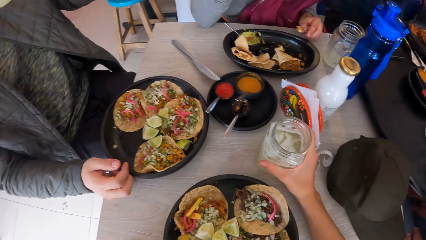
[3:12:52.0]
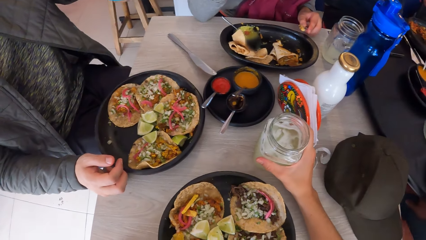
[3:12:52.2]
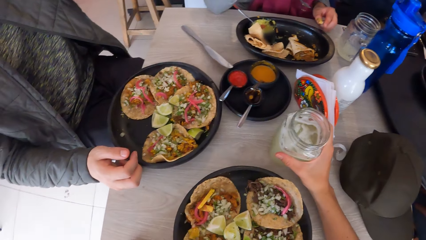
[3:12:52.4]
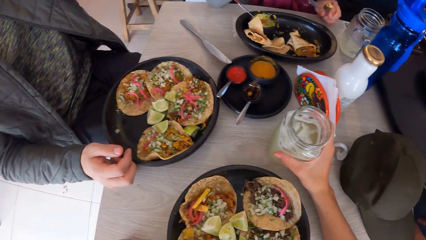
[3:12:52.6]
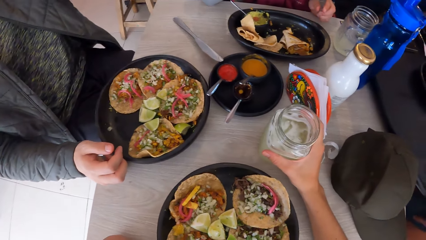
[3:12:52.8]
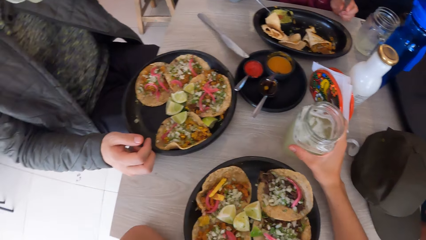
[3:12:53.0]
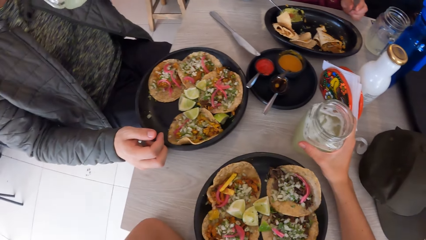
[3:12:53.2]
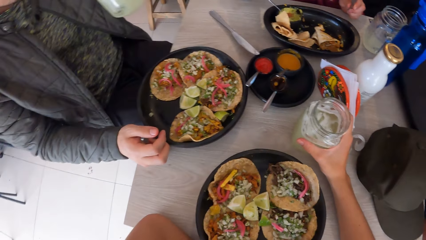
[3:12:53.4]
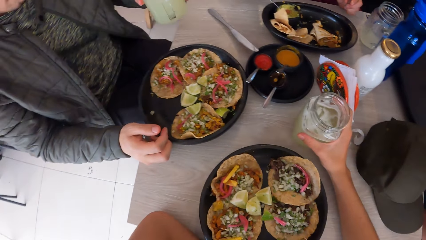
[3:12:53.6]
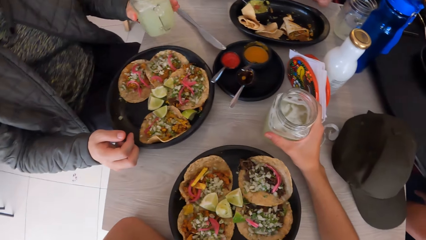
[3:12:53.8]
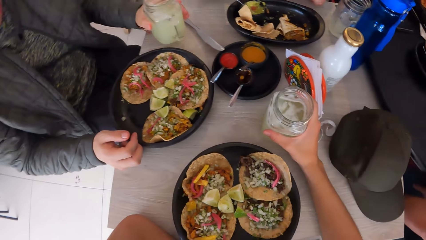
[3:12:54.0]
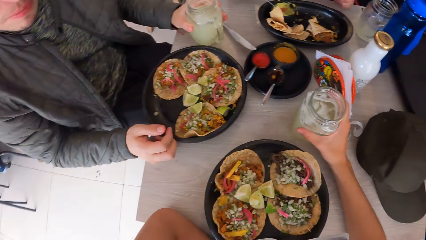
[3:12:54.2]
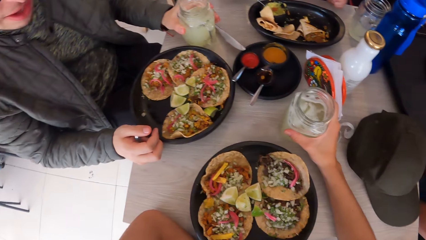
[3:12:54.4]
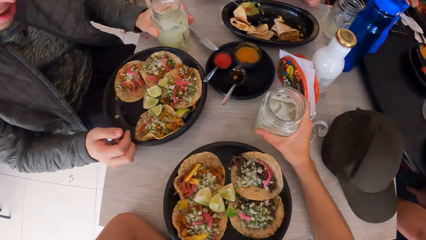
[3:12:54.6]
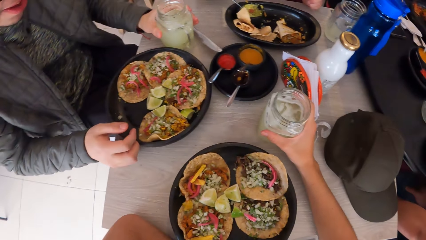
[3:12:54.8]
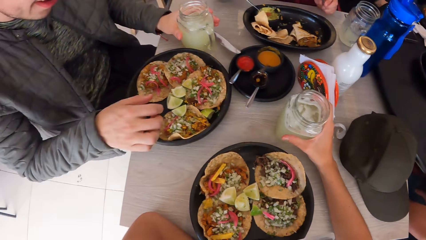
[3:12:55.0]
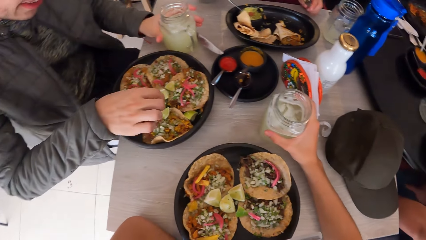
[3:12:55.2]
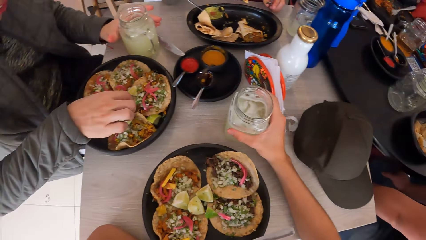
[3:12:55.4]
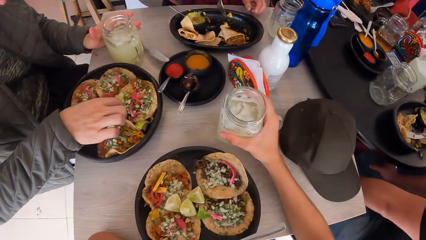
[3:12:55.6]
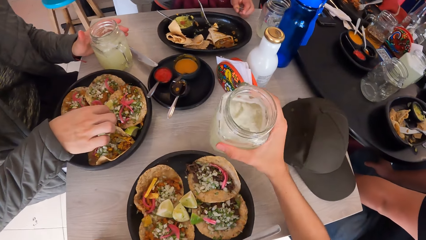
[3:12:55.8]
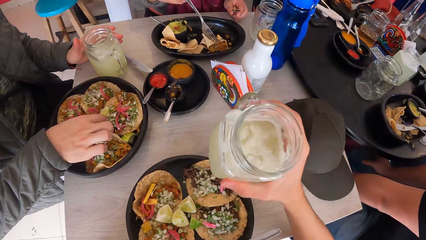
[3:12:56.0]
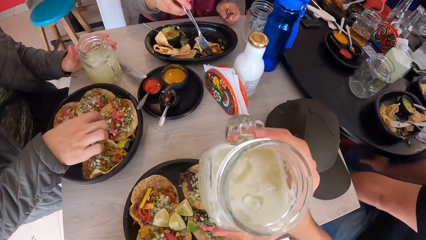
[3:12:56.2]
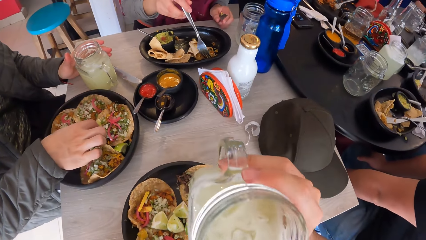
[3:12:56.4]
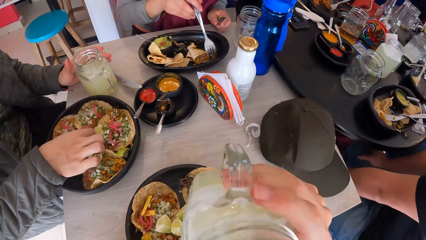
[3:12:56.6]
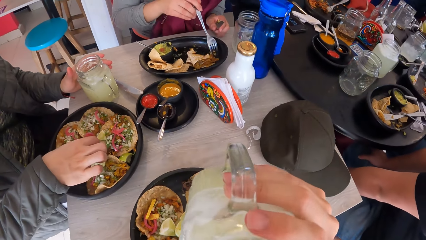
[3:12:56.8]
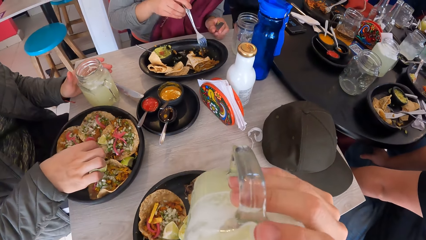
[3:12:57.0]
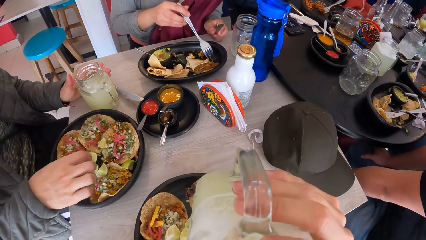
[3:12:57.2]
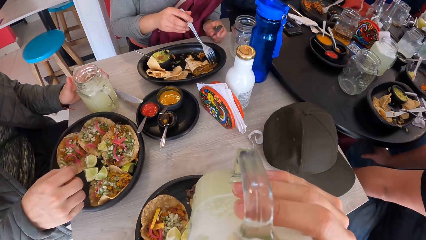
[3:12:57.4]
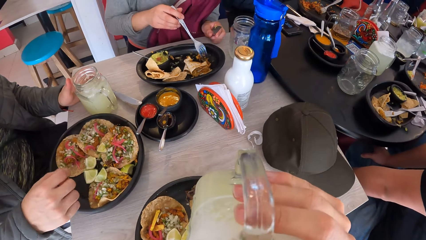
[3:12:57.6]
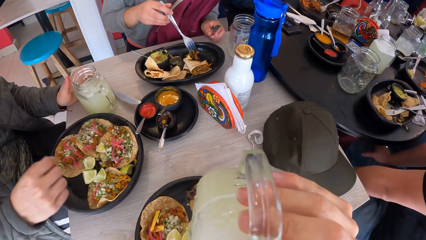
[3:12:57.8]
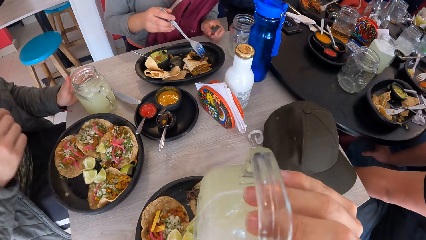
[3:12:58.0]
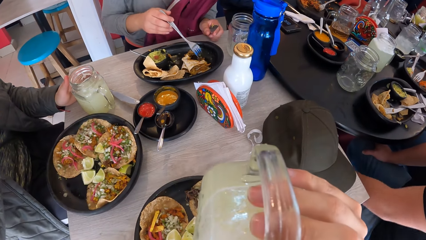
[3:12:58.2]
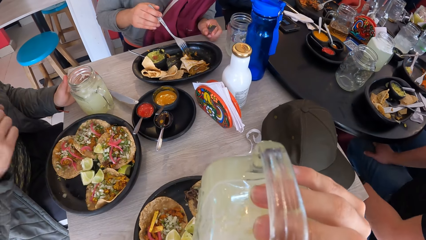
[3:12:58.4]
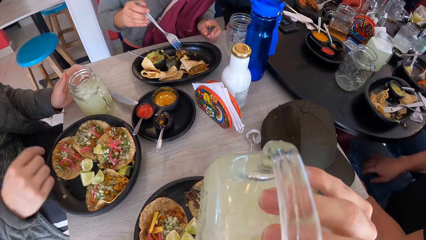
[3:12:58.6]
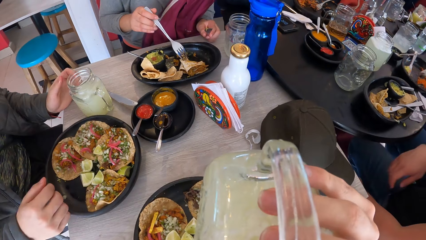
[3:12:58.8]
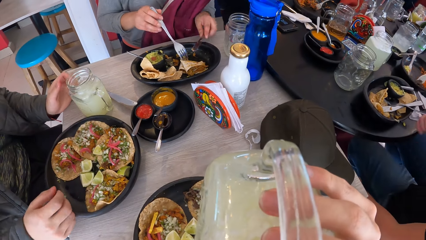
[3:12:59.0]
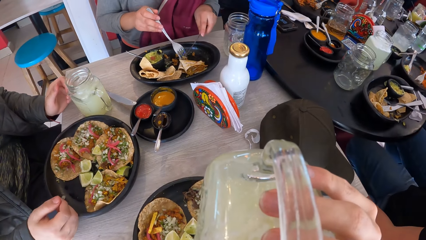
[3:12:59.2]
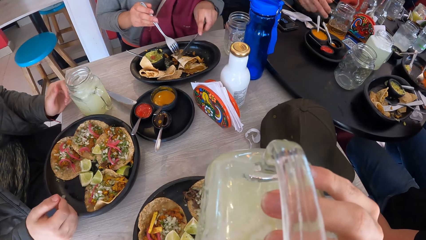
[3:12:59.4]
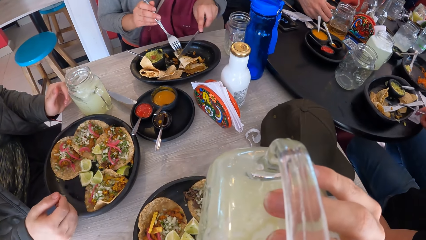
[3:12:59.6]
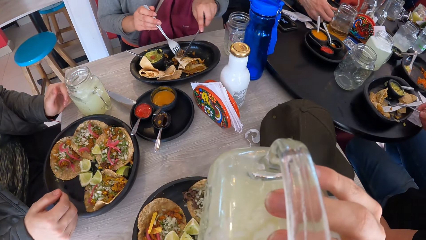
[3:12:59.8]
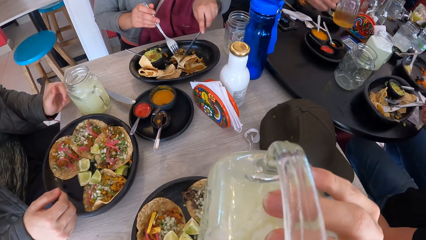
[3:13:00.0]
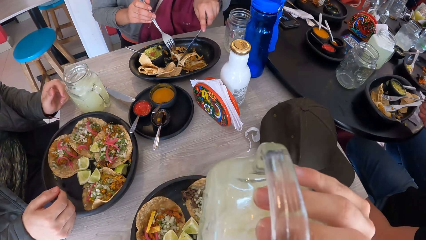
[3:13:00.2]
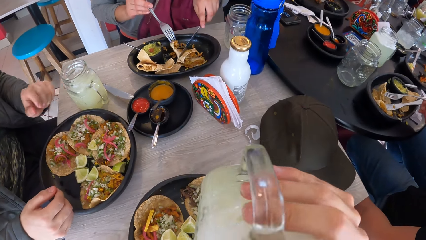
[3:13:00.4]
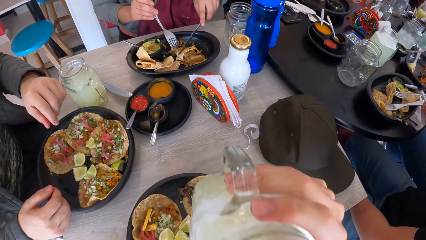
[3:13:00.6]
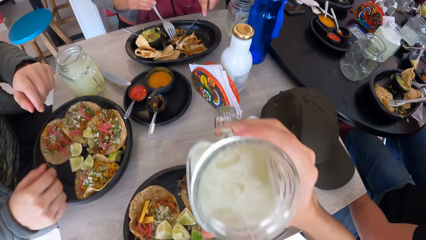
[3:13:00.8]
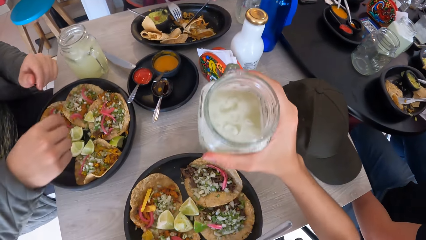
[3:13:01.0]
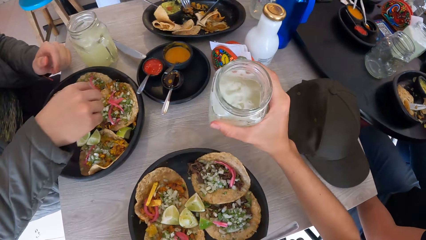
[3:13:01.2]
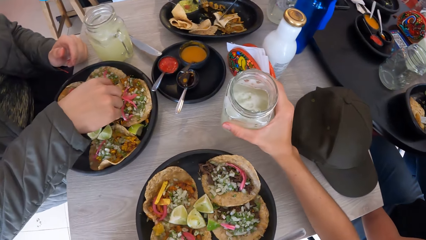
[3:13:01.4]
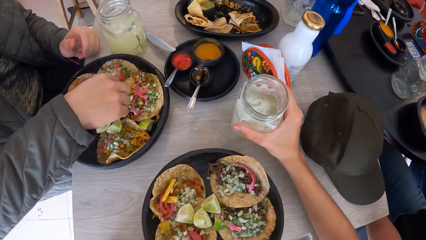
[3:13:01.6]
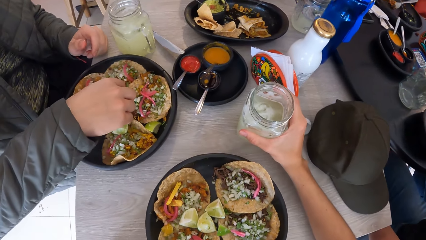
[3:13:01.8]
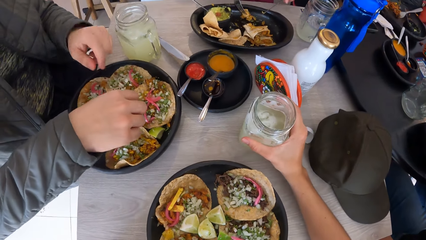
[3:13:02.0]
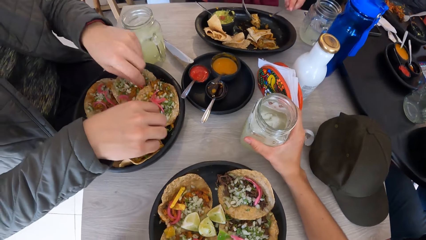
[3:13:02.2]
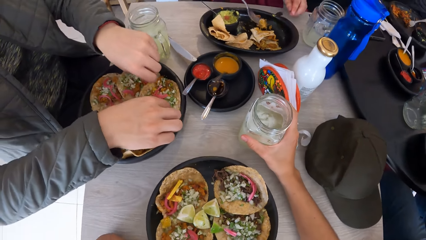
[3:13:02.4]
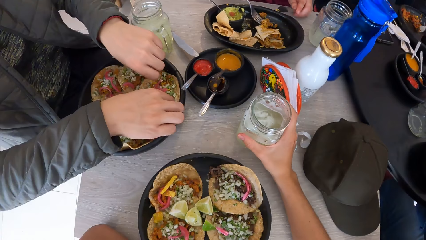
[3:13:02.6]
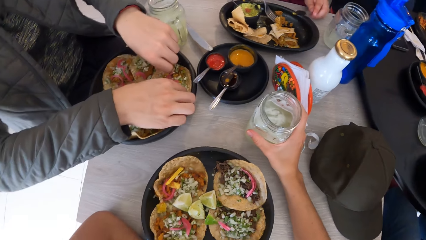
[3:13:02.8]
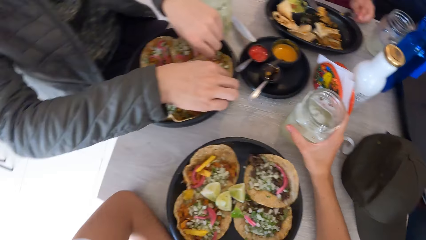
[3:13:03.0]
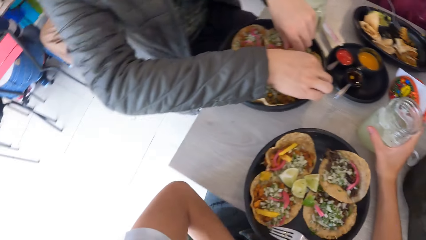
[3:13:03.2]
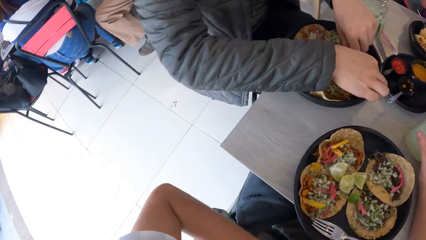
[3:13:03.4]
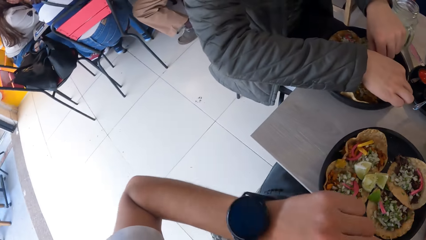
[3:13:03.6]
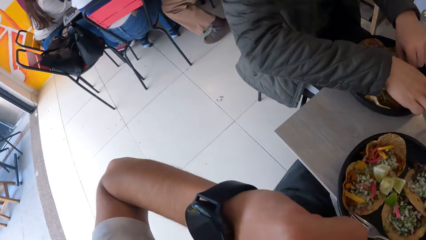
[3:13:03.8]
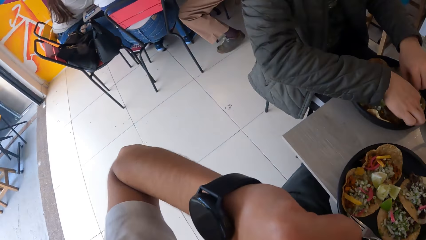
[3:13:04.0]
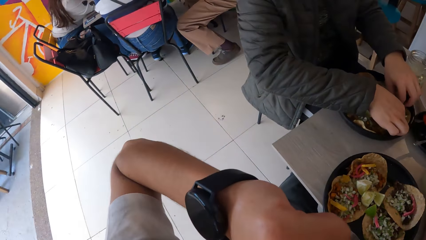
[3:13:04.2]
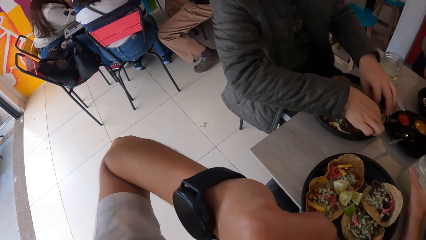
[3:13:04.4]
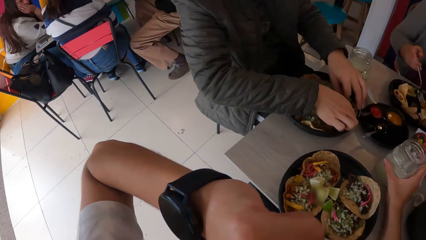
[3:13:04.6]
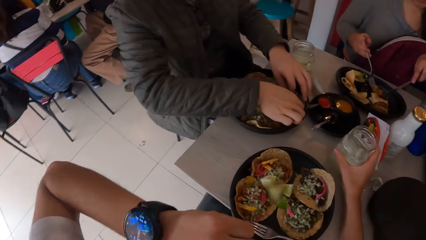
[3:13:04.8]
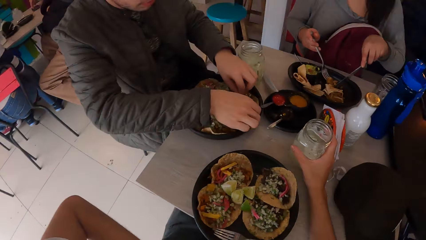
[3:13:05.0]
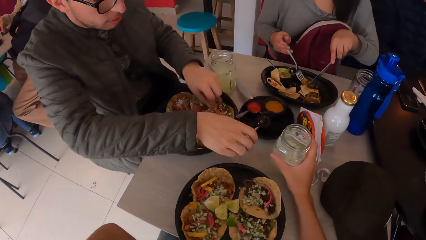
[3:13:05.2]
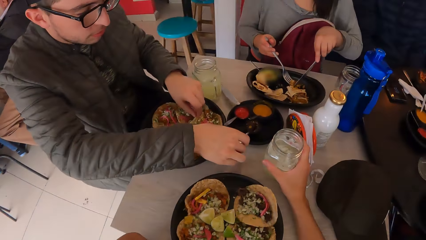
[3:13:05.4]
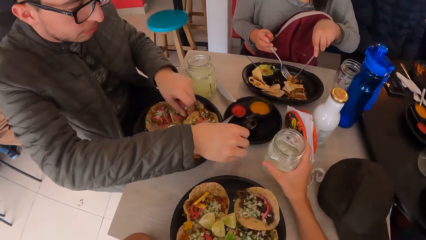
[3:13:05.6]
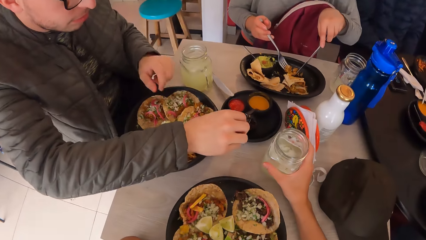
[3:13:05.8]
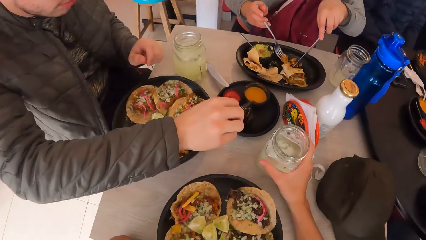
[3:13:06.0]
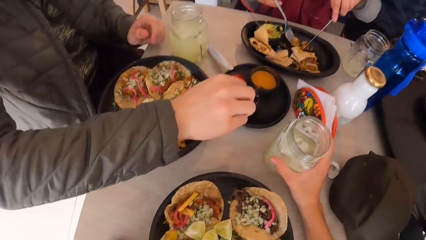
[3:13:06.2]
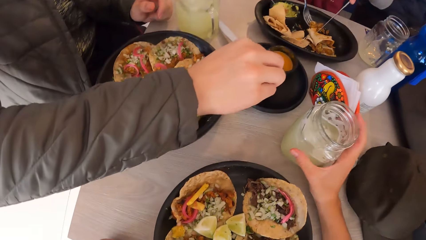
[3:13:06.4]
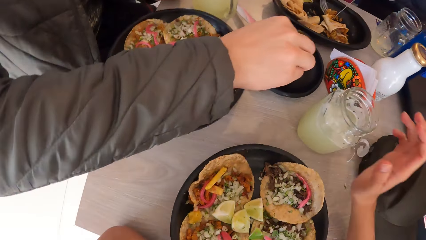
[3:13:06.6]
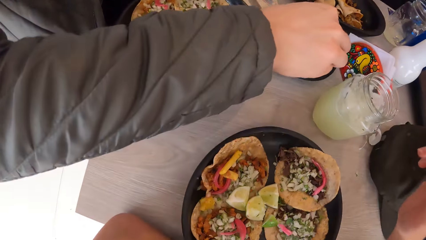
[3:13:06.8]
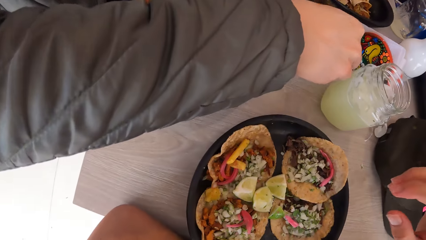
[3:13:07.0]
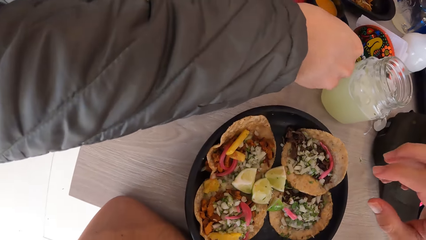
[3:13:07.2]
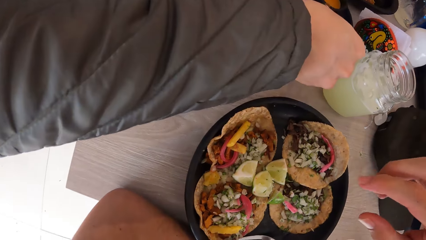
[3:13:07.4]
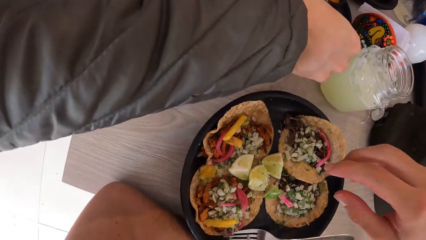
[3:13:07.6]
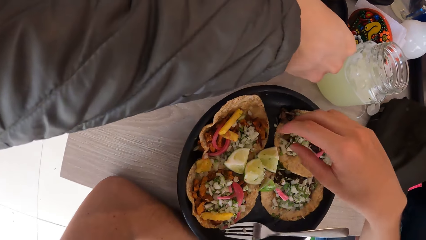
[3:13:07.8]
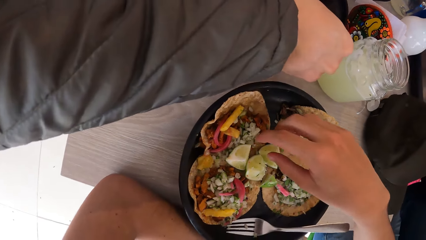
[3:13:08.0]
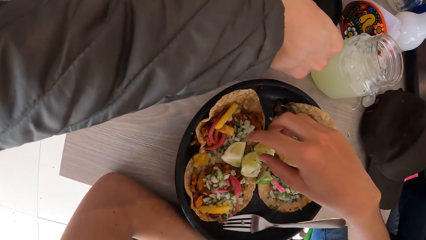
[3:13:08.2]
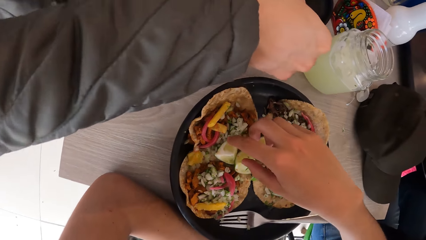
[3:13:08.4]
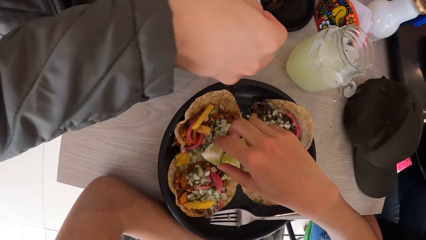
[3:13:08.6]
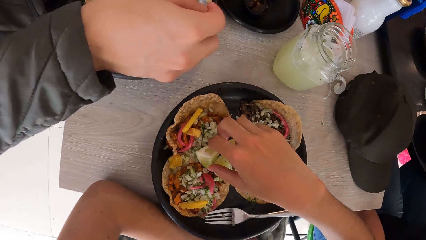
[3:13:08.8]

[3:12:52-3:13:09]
A man drops the cup on the table with his left hand. The camera wearer picks up the cup from the table with his right hand. He drinks margarita from the cup in his right hand. Another man picks up a cup from the table with his right hand. A woman picks up a taco from the plate on the table with the fork in her right hand. The camera wearer drops the cup on the table with his right hand. The first man touches a taco on the plate with both hands. The camera wearer removes his left hand from the table. He looks at his watch. He places his left hand on the table. The first man serves sauce from the bowl on the table with the spoon in his right hand.
